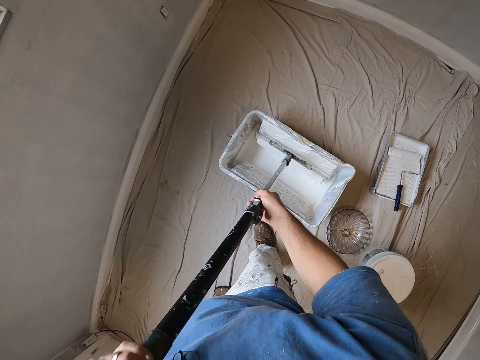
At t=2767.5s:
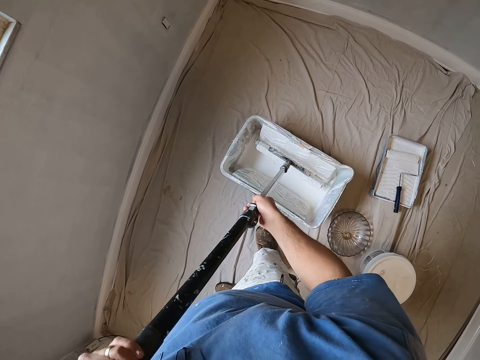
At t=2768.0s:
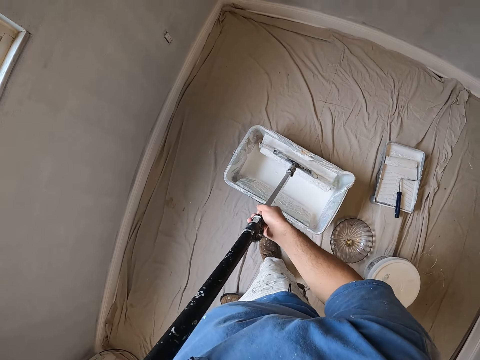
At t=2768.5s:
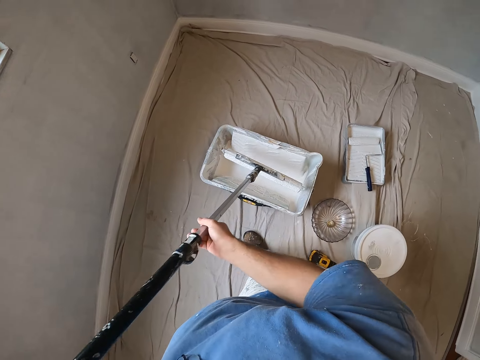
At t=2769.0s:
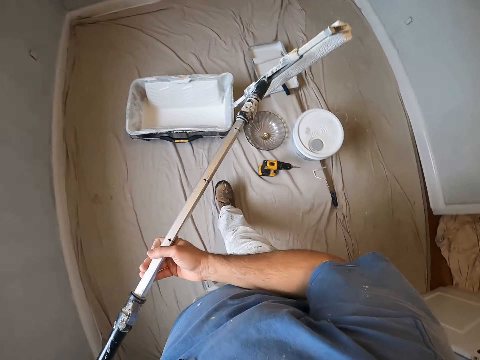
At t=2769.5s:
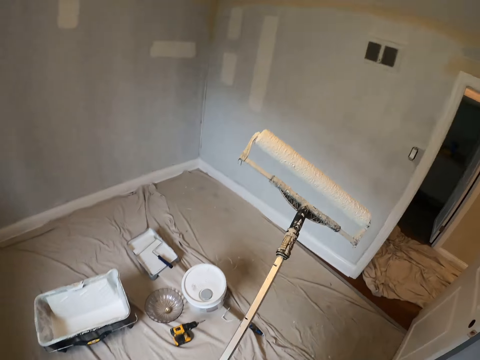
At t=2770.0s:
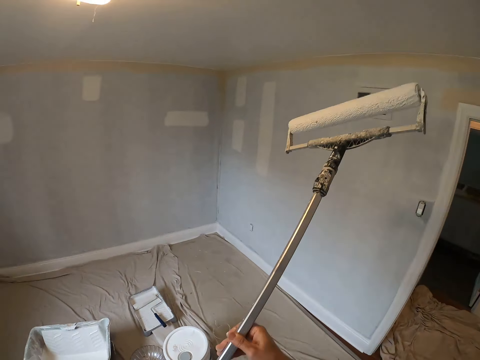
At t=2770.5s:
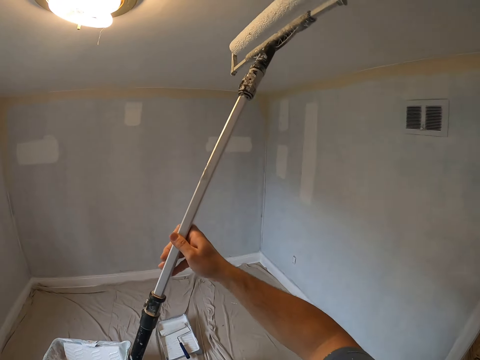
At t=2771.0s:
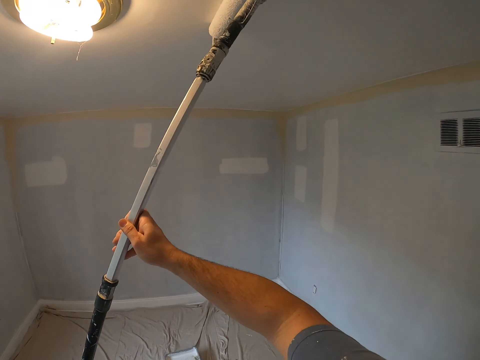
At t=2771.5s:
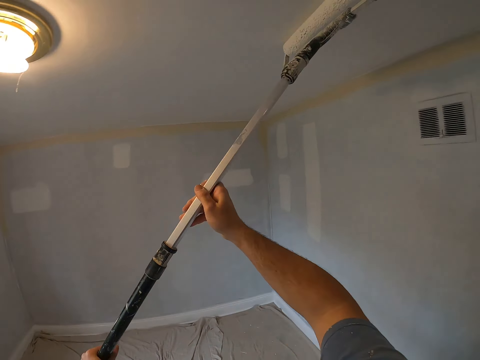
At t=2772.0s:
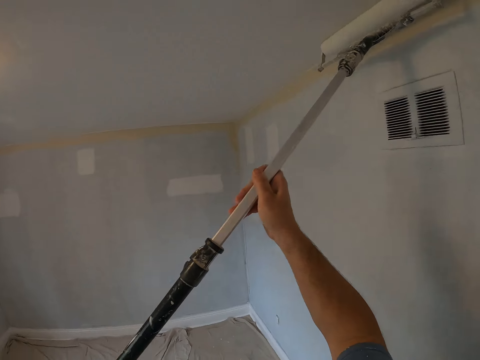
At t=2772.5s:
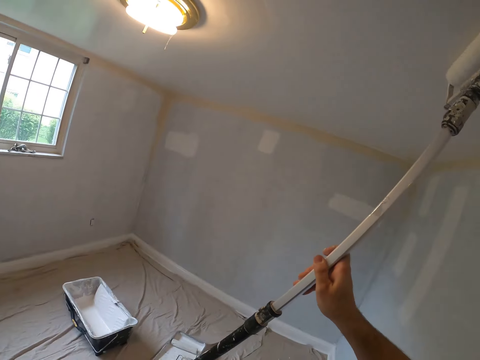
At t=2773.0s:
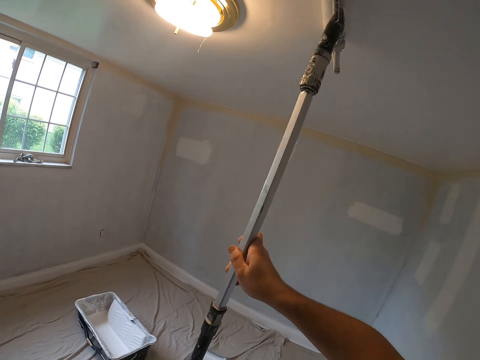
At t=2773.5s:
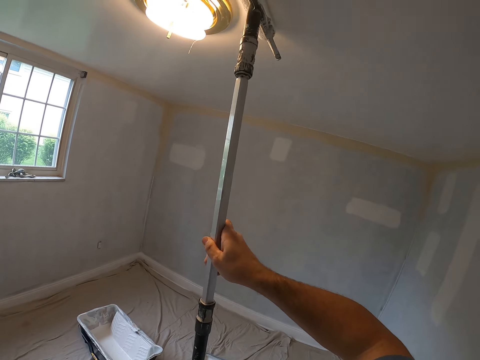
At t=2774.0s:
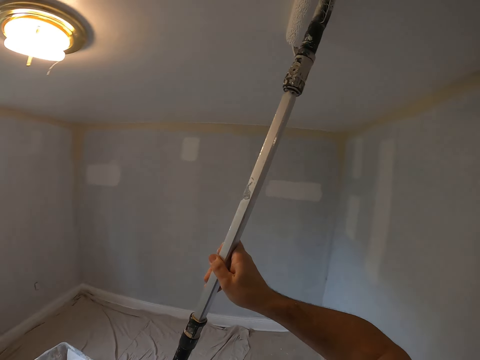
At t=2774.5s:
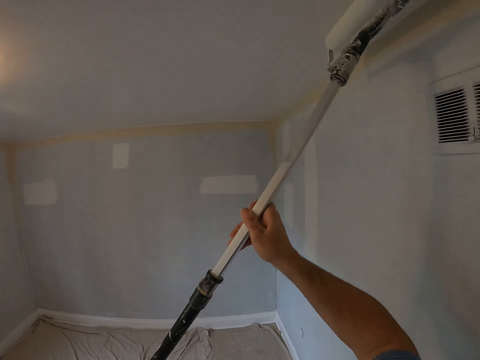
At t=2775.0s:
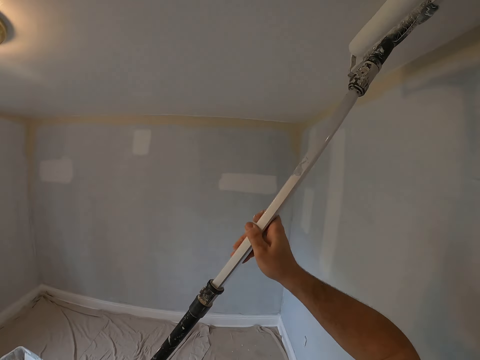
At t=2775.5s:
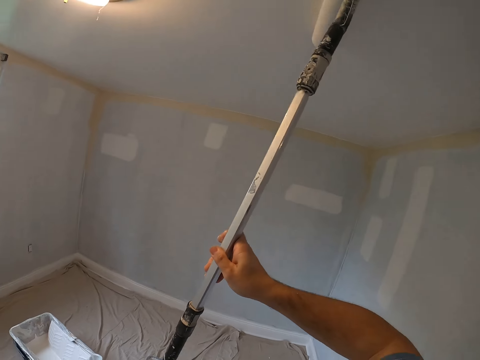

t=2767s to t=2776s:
The camera wearer paints the ceiling with a paint roller.

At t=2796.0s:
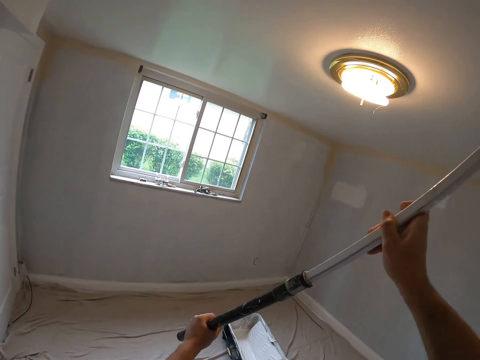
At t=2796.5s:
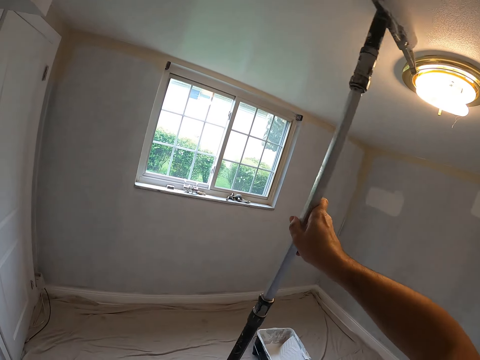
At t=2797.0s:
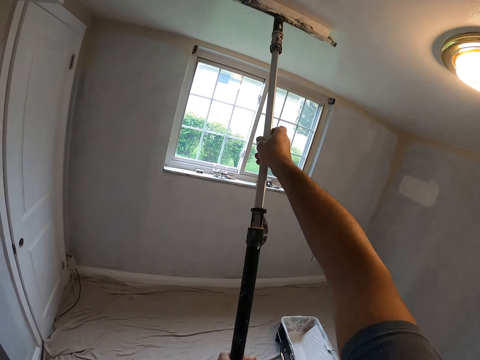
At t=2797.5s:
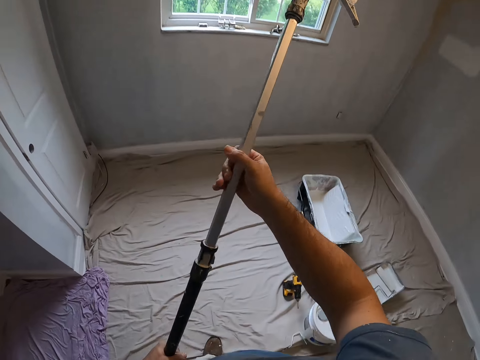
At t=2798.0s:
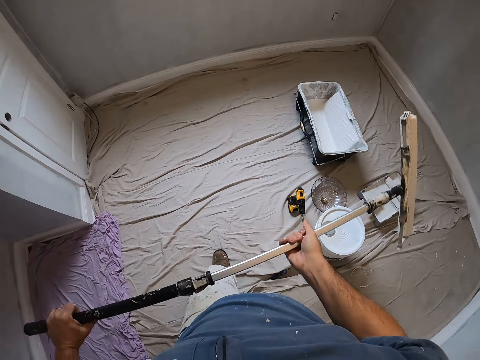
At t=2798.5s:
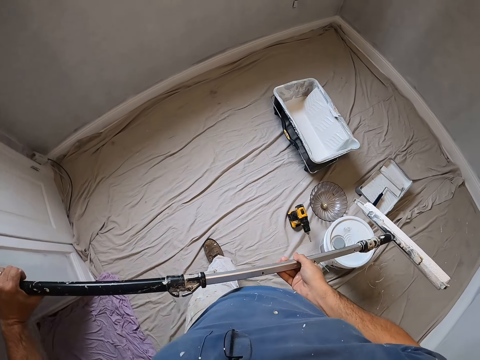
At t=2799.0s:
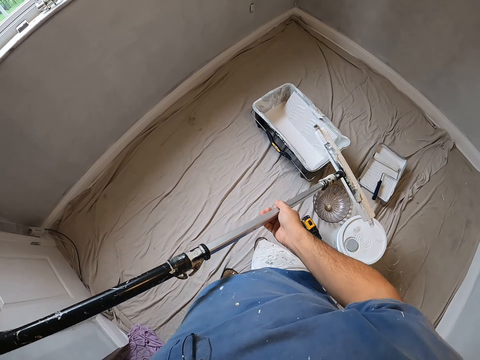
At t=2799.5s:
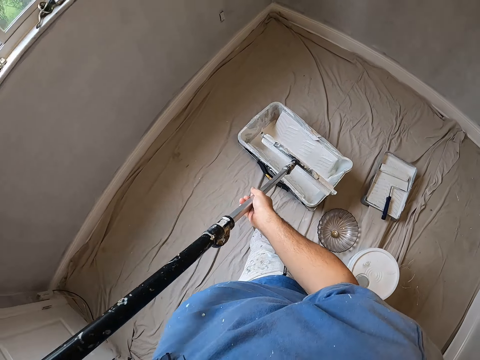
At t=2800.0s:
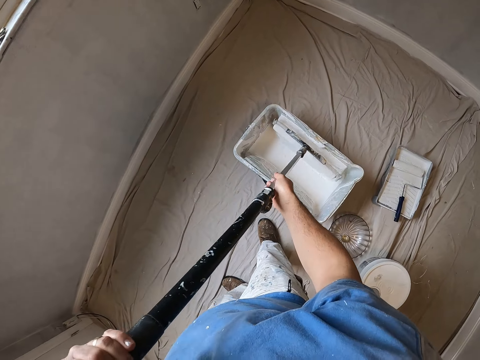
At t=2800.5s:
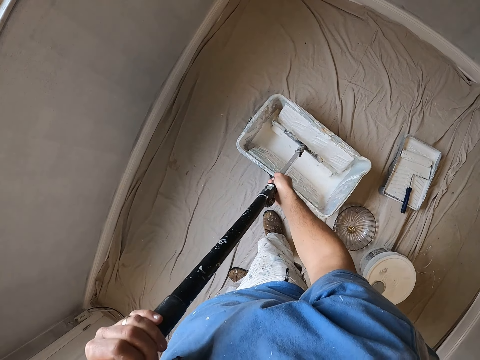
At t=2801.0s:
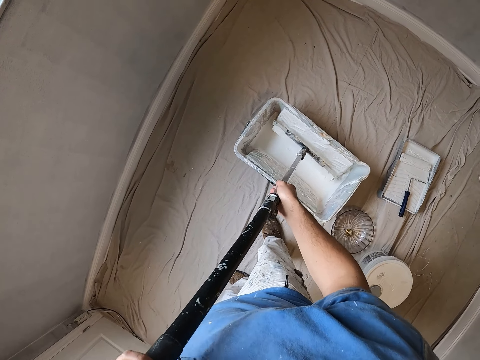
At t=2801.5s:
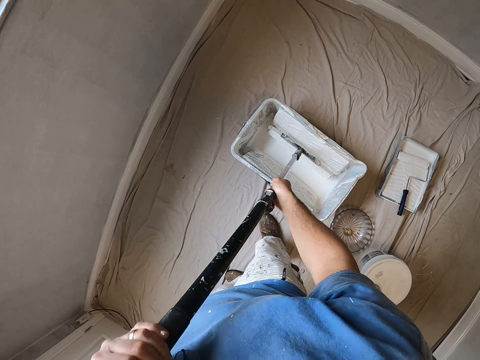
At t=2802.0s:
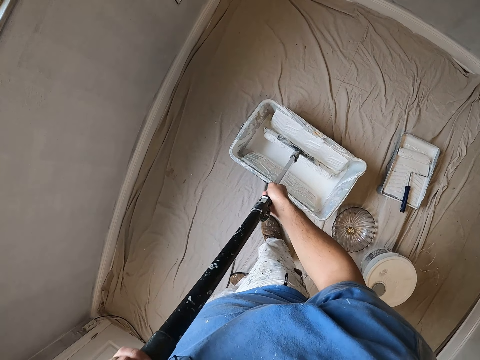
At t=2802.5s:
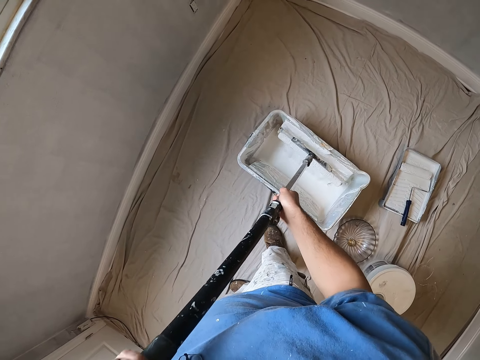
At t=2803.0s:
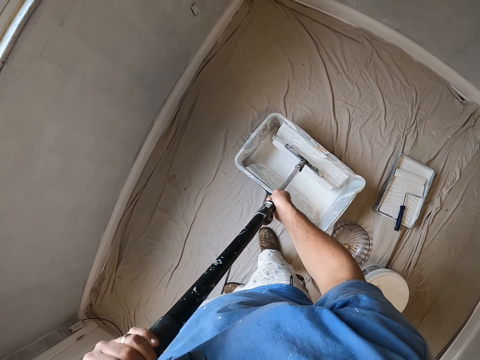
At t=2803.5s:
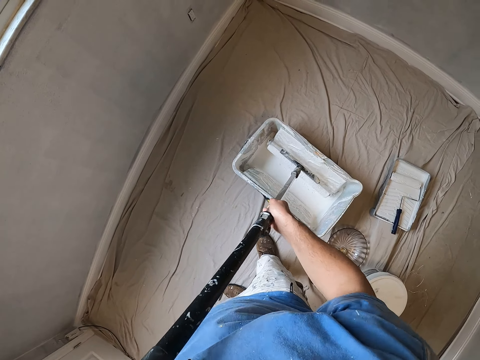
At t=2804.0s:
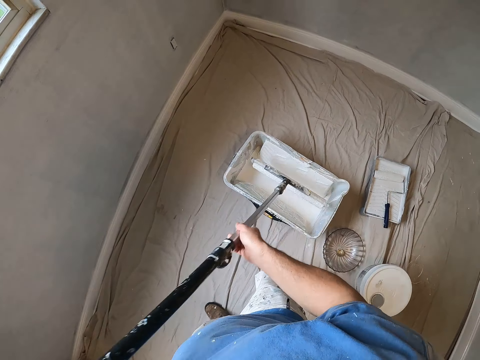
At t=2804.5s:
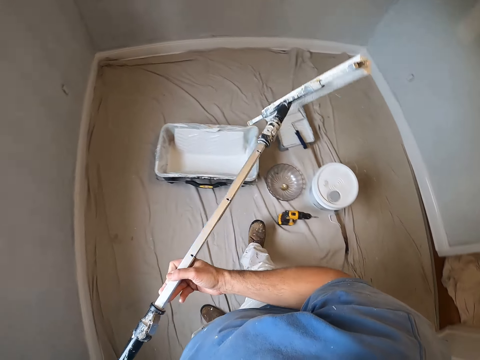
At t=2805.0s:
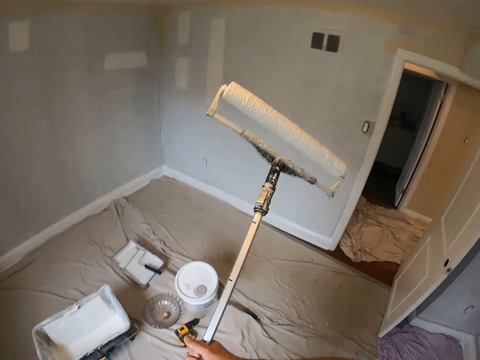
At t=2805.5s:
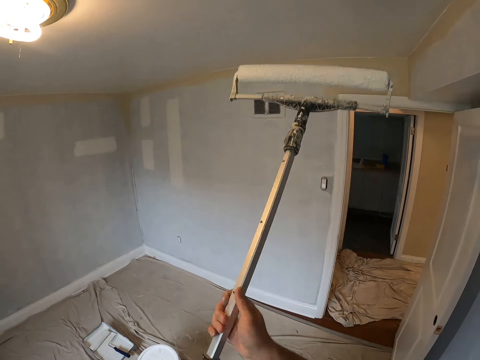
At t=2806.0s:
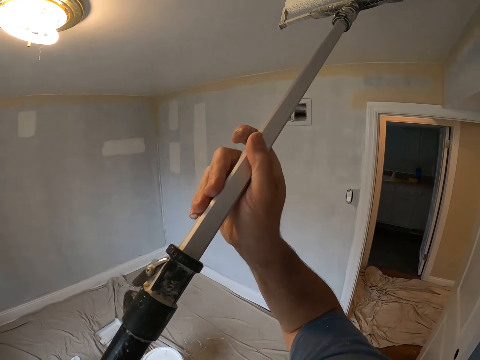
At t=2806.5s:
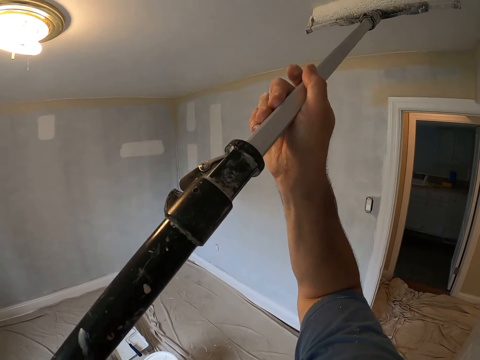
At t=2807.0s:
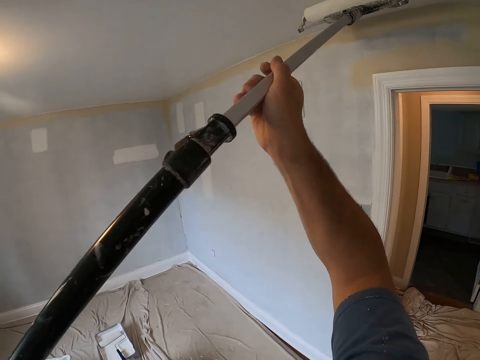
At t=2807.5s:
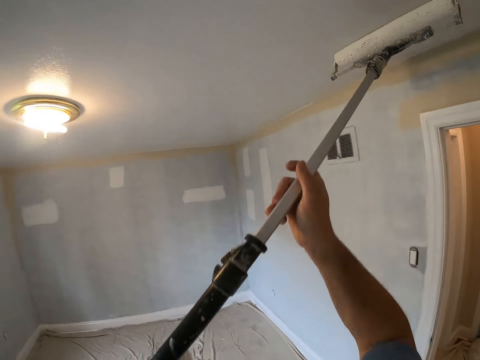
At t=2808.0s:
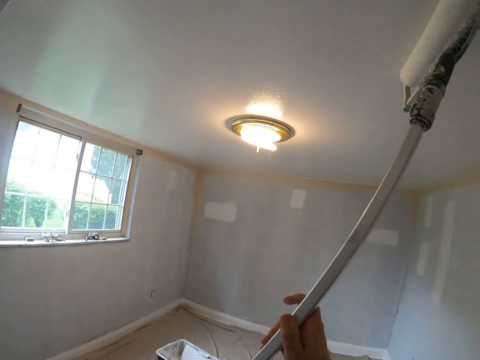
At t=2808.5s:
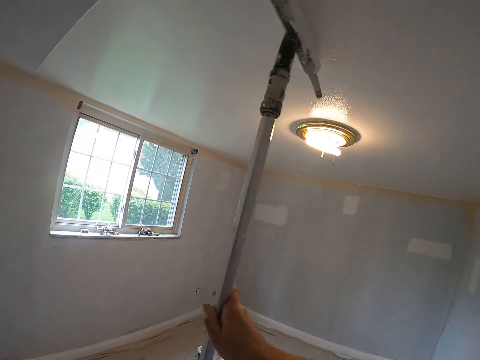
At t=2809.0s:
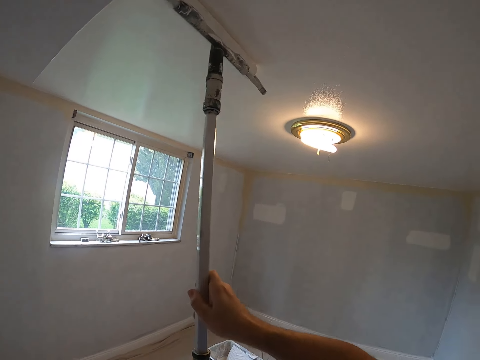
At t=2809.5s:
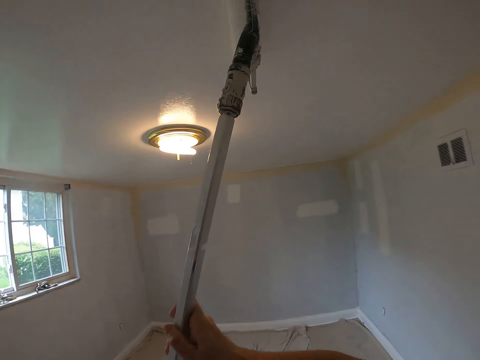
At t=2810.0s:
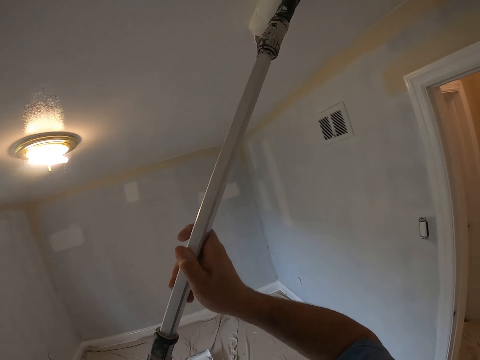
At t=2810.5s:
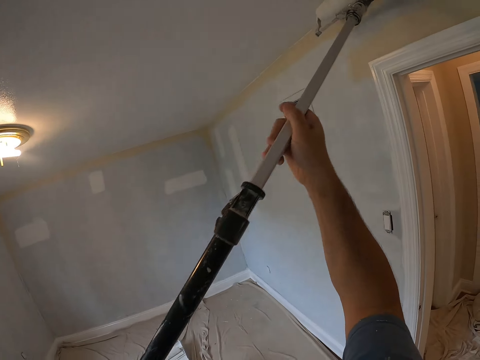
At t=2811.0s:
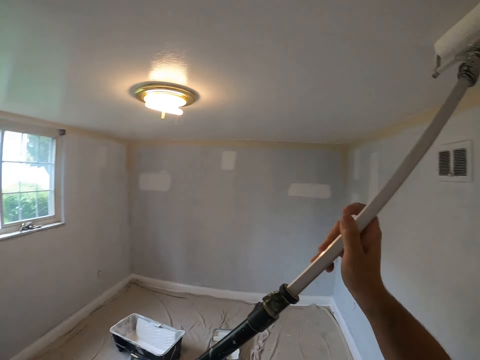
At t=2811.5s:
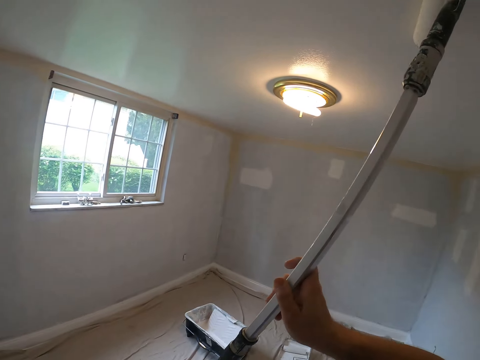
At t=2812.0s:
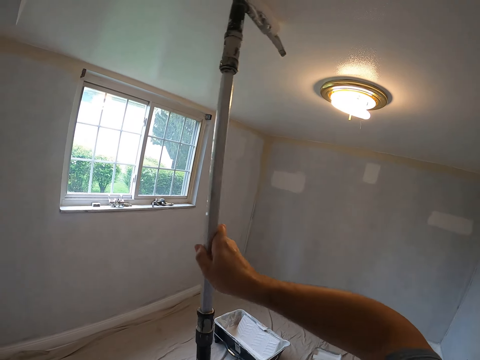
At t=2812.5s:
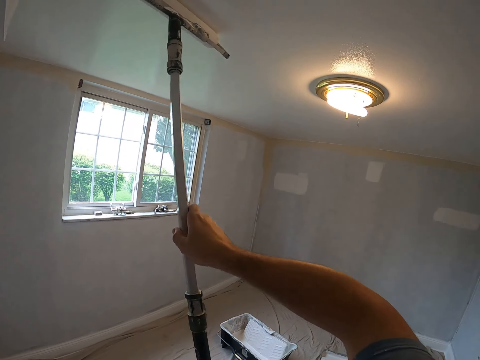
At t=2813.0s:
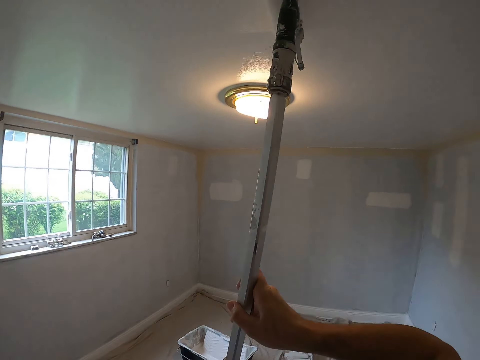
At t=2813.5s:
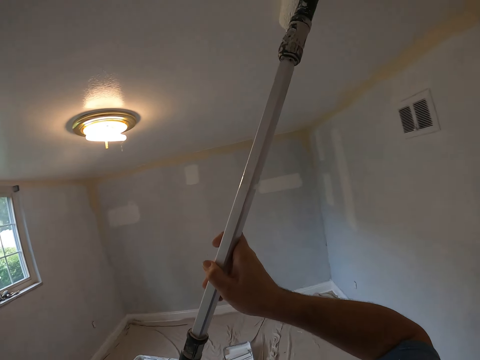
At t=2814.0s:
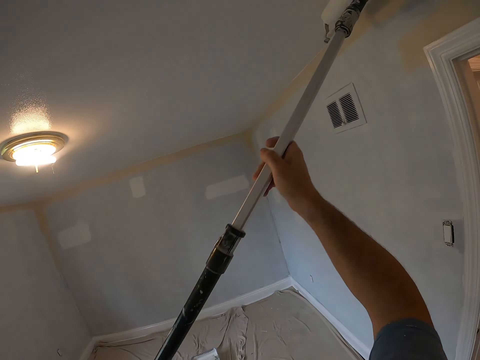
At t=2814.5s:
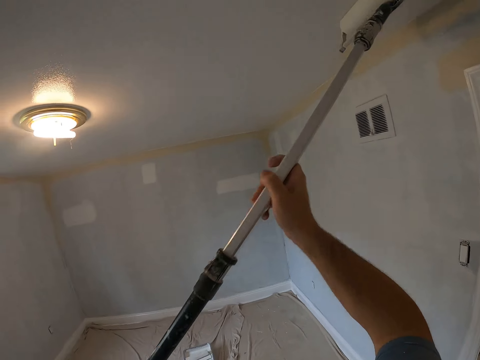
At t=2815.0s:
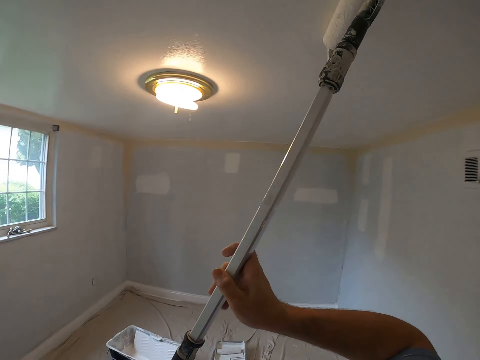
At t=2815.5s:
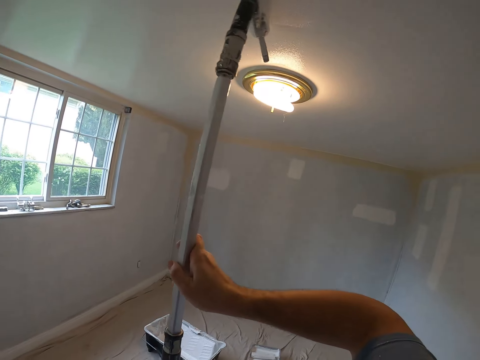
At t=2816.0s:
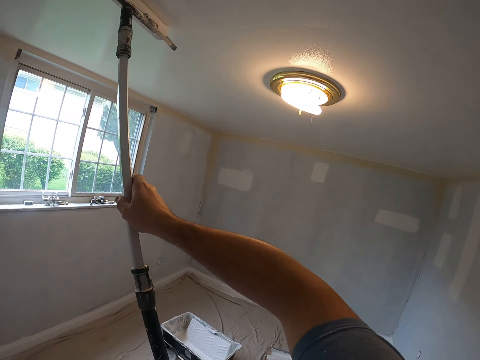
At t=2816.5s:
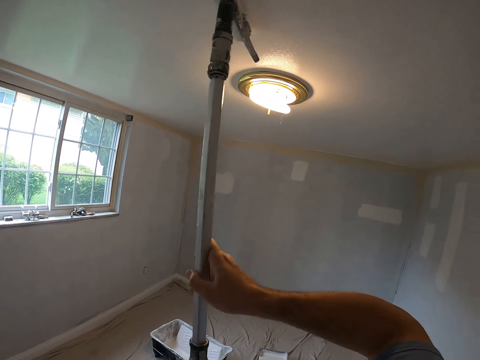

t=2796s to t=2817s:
The camera wearer stops painting. They dip the roller paintbrush or paint roller in paint. They paint the ceiling with the paint roller.
